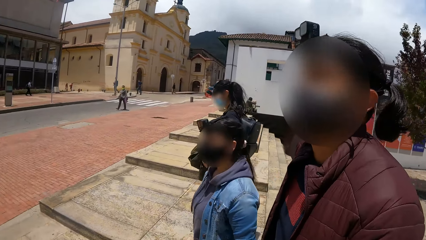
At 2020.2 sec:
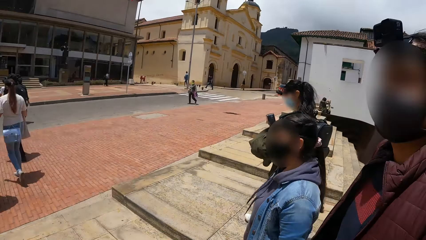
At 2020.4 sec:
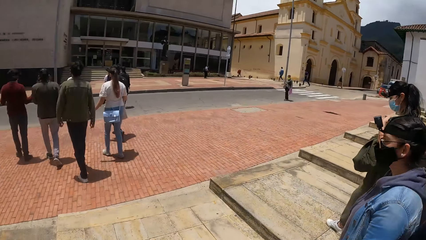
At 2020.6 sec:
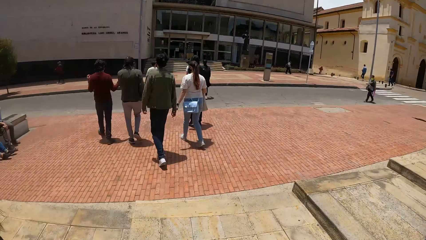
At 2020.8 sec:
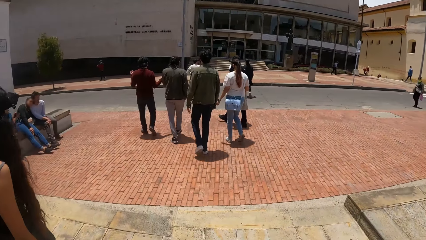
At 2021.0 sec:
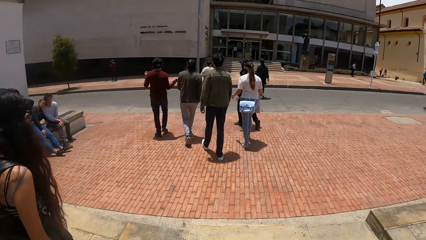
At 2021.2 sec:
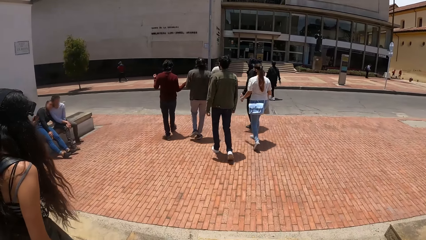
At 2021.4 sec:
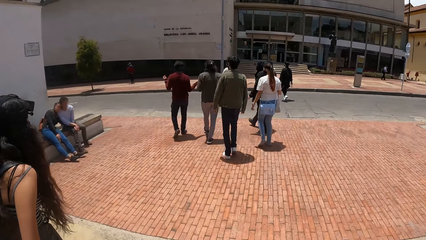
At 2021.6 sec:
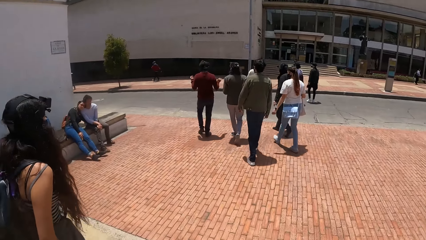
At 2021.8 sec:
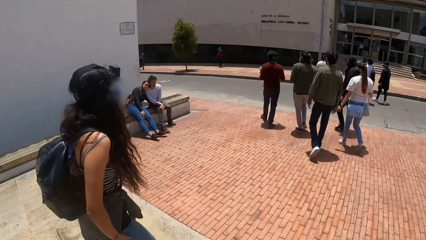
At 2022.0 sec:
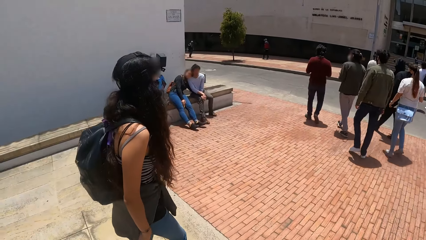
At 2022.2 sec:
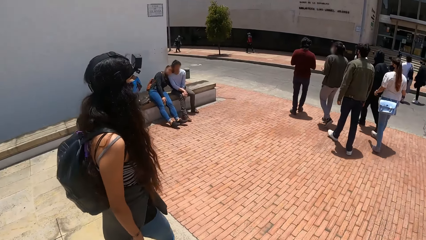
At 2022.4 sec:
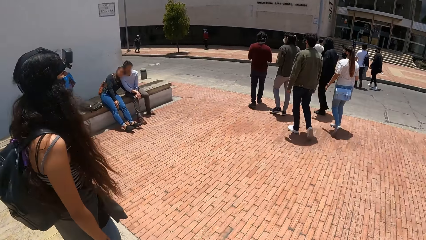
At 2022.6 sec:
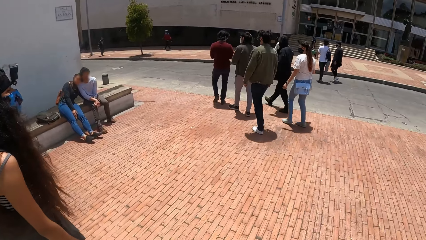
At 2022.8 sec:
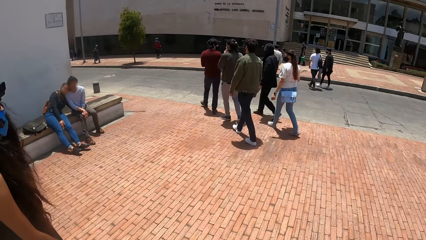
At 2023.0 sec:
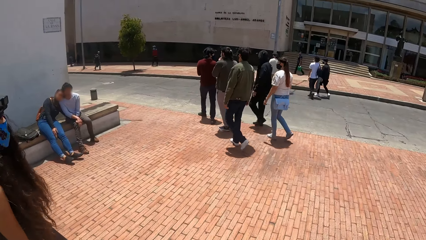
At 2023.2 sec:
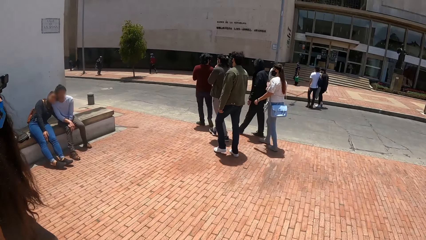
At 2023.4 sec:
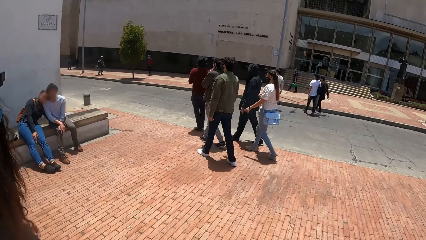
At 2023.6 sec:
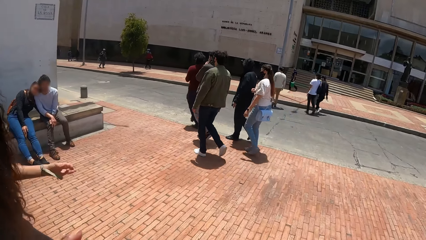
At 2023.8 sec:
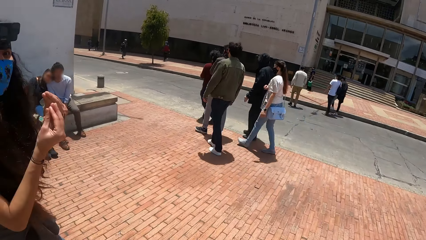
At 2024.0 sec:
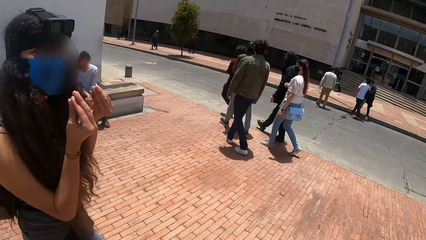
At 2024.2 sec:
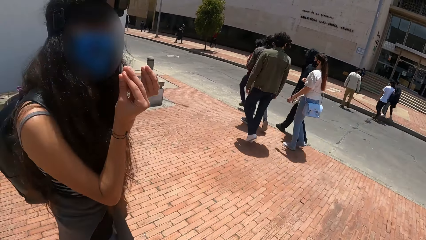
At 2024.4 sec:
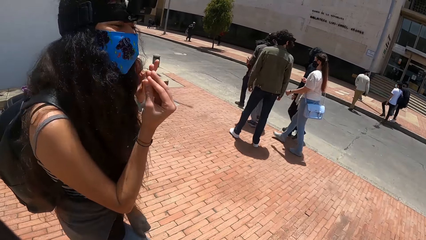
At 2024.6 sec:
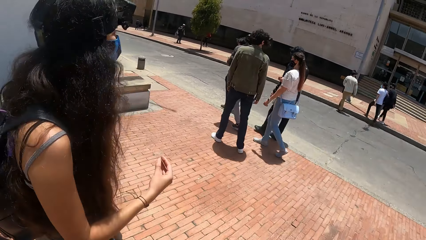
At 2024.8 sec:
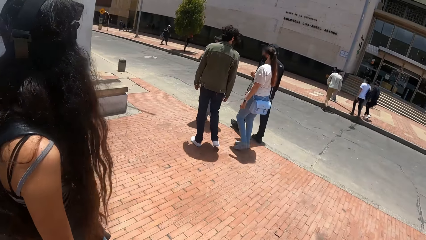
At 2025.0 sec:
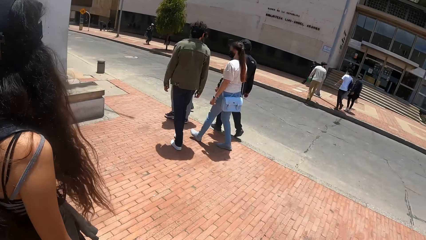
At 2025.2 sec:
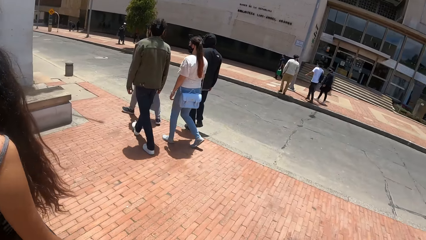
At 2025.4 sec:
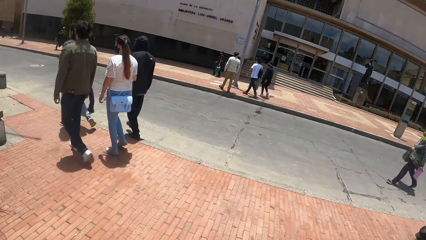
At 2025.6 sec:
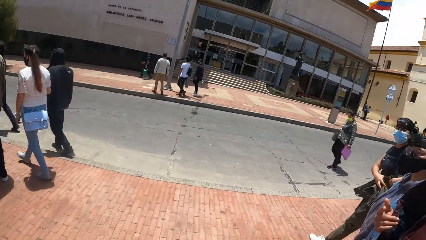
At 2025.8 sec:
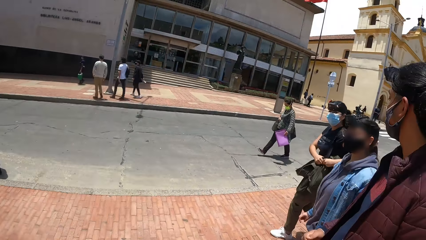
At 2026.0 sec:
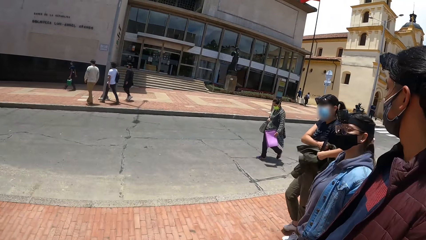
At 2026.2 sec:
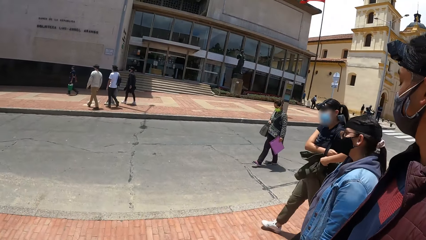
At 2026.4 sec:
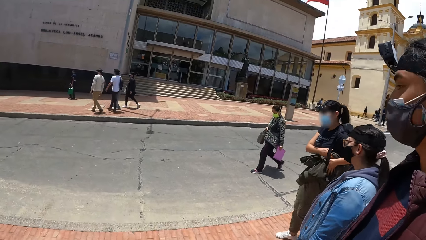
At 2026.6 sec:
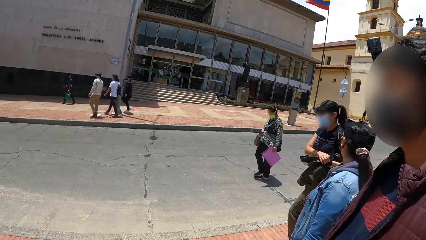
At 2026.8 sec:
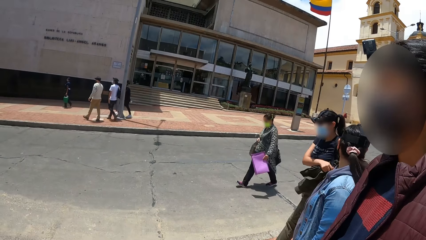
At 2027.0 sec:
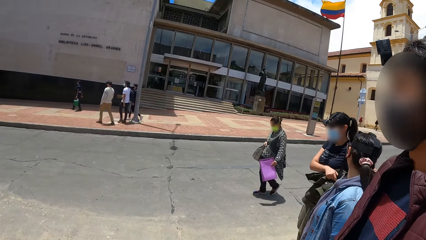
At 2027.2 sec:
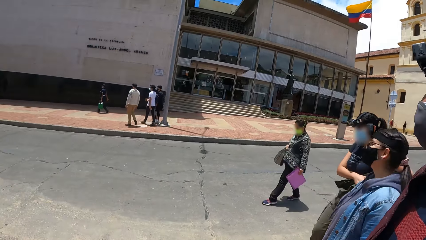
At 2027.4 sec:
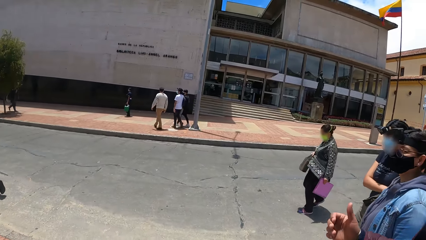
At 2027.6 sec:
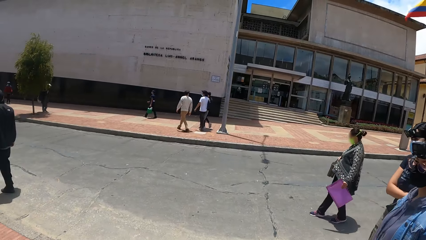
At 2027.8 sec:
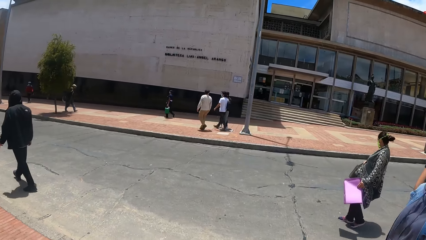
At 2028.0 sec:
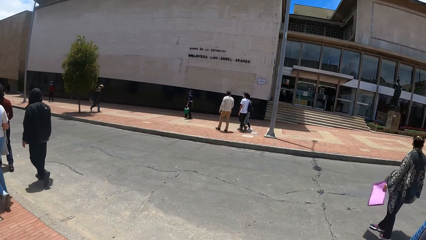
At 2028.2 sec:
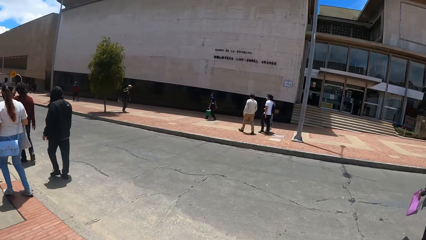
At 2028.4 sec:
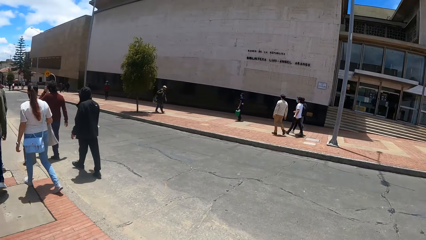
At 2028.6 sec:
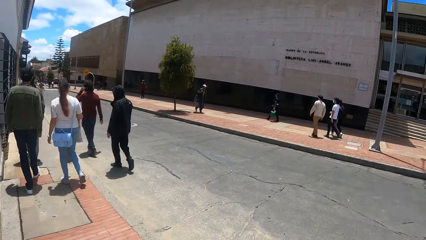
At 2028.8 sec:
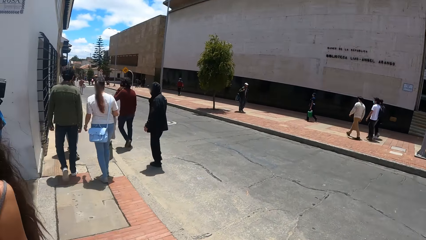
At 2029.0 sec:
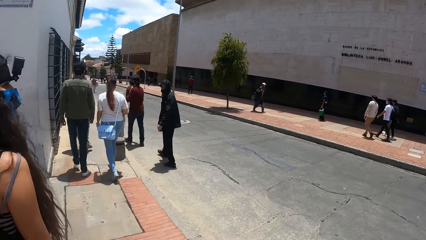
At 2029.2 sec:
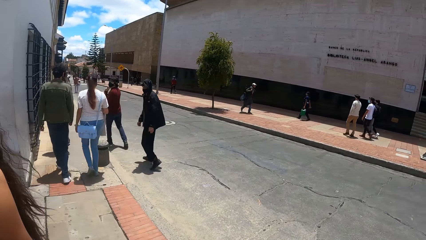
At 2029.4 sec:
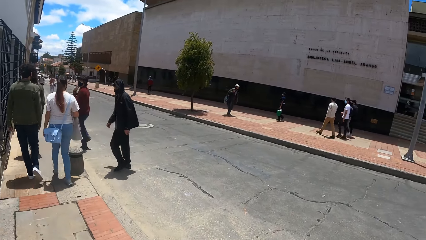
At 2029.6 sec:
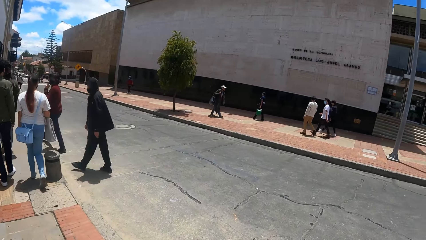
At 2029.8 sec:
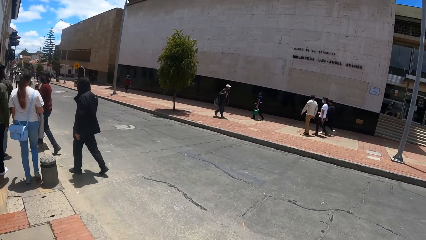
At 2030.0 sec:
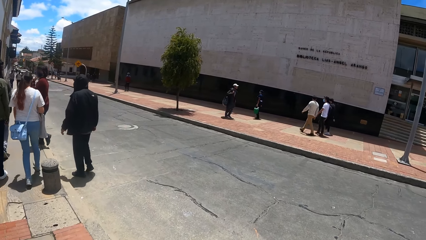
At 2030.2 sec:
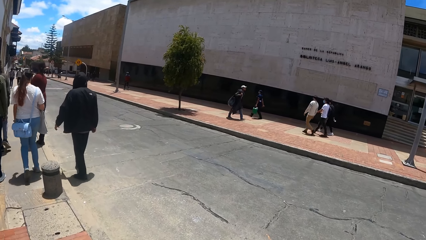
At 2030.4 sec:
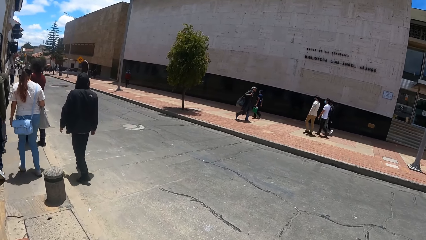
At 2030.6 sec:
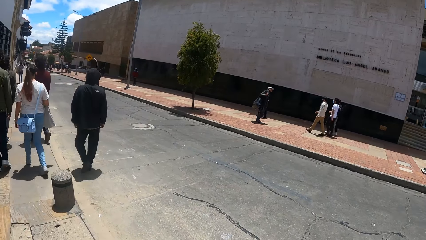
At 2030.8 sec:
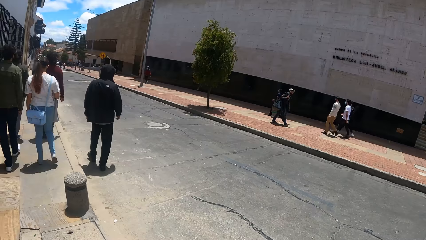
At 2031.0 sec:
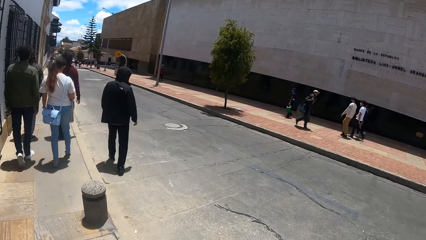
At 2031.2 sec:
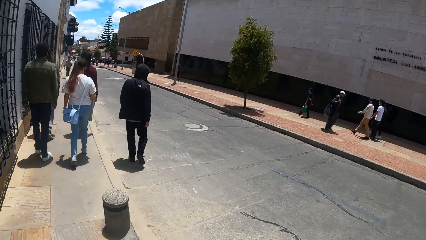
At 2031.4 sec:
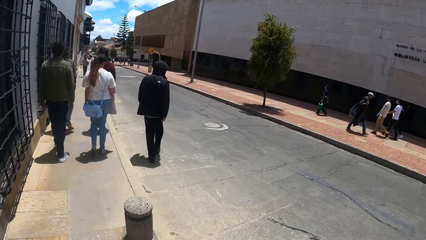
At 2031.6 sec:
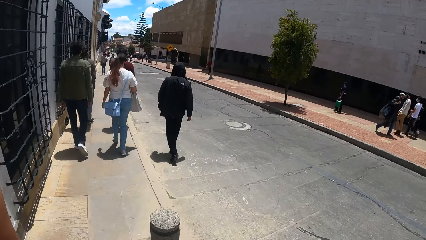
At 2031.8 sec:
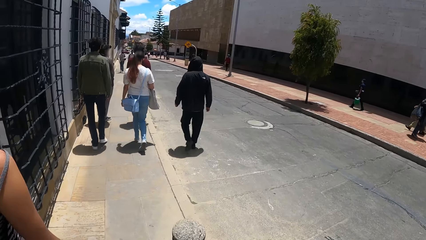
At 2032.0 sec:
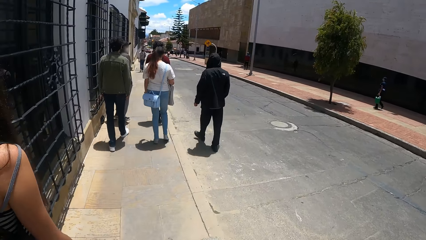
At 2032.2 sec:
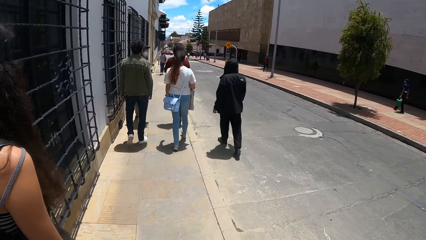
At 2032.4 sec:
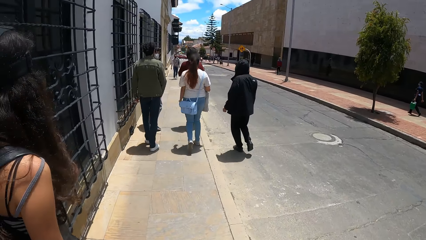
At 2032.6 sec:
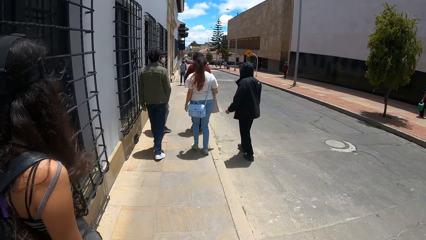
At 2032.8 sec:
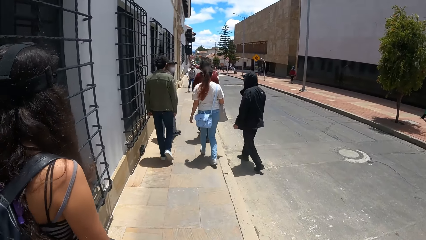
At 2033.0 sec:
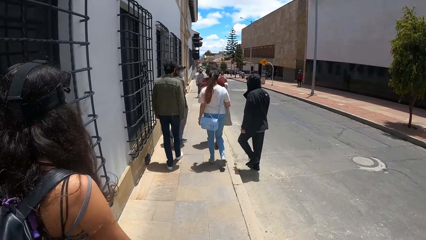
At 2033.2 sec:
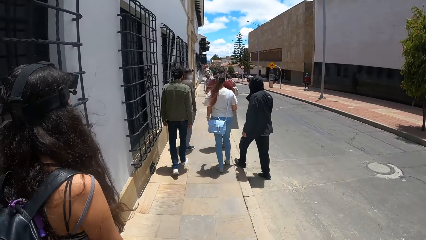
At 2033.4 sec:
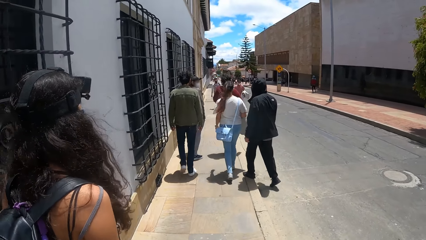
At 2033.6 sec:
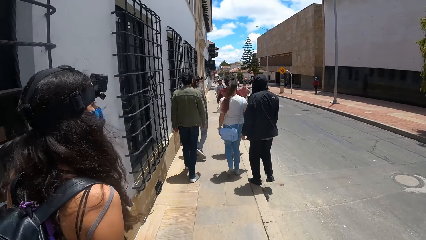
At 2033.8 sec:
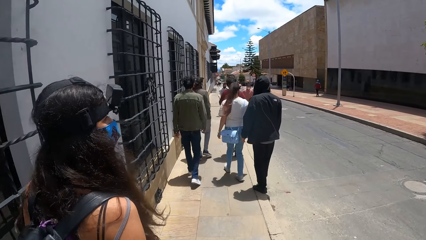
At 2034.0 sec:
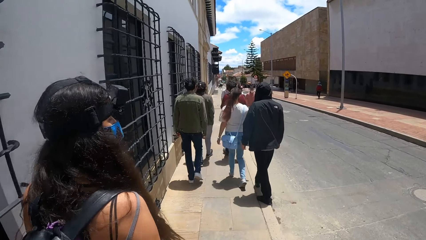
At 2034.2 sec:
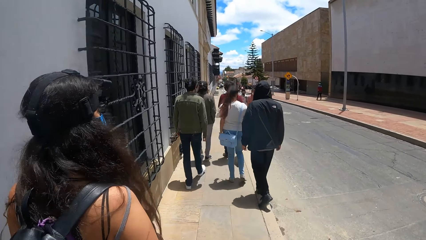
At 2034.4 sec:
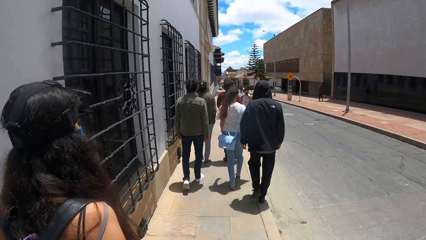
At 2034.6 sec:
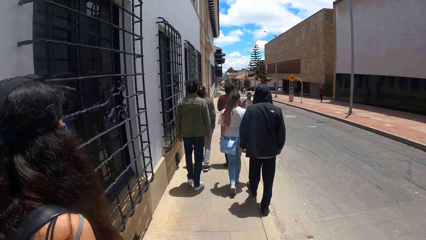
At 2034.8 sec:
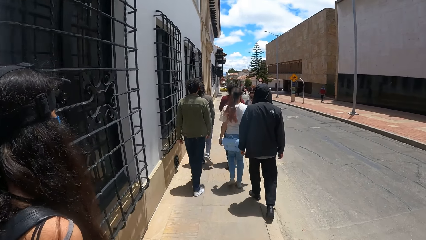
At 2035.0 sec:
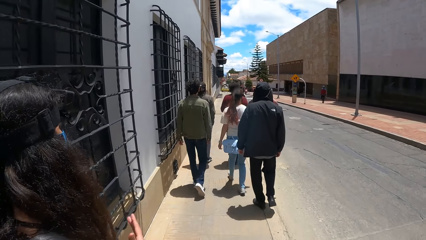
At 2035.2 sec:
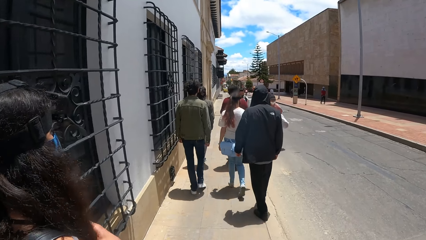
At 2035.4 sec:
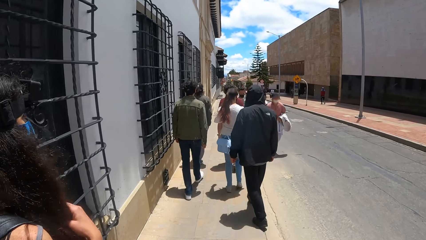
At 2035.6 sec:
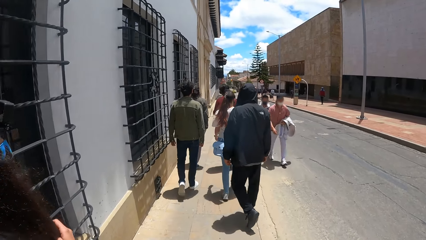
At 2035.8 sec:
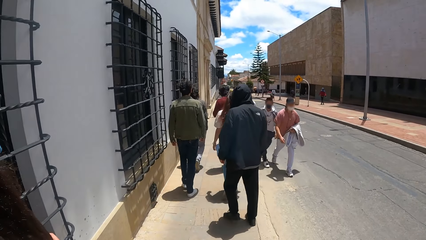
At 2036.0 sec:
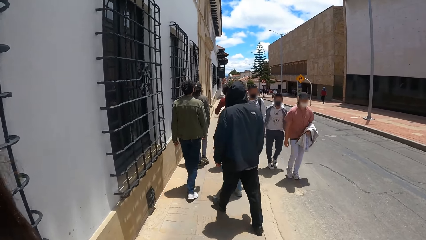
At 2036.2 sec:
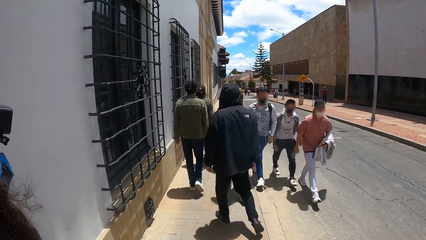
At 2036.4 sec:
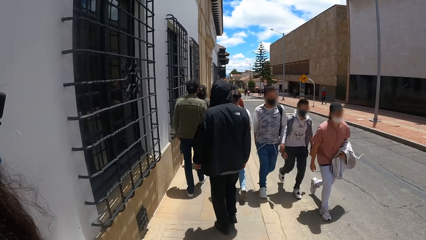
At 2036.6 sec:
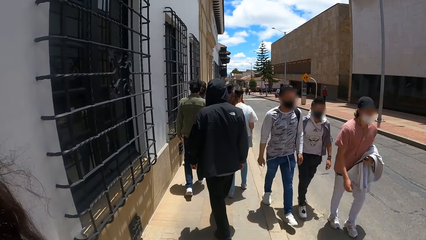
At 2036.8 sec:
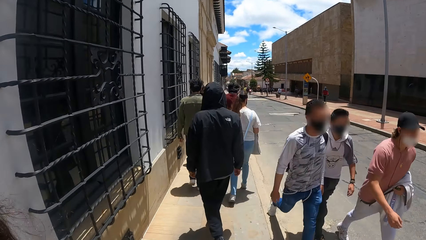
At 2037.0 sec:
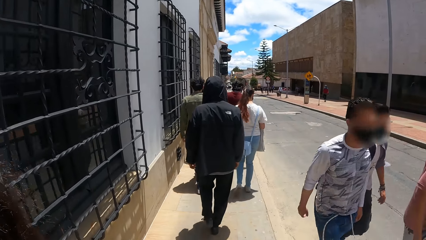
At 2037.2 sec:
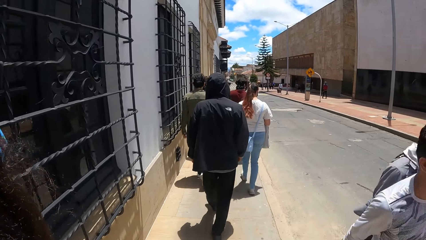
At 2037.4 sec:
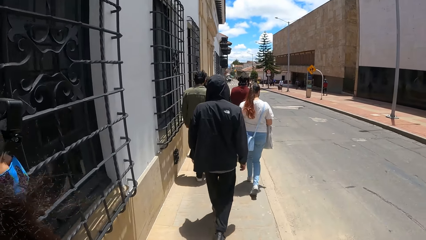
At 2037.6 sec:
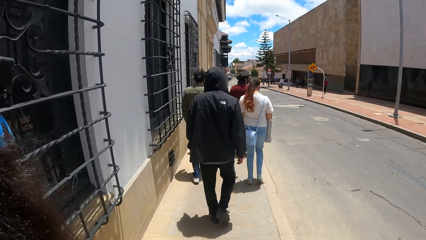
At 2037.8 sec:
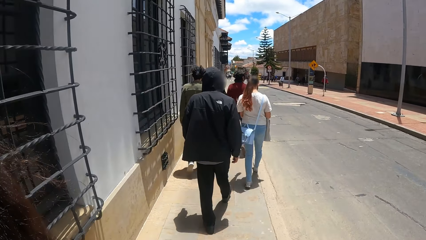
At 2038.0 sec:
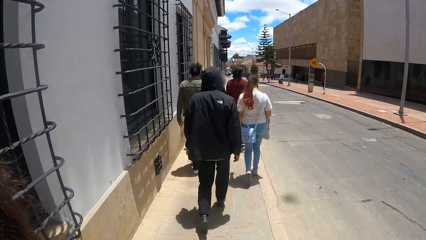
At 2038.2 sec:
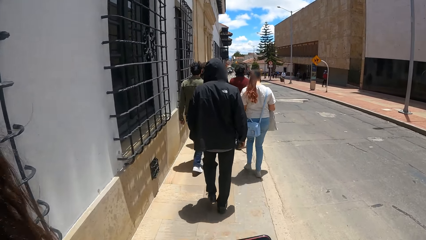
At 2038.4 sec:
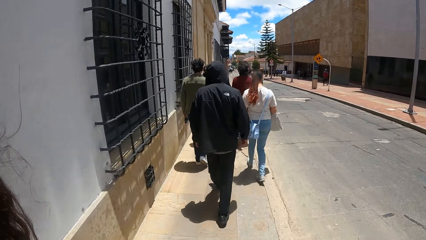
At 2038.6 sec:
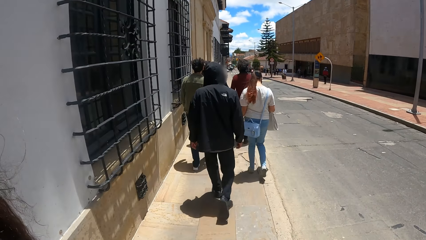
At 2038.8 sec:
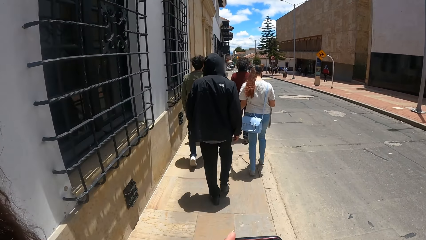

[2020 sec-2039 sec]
The camera wearer looks around. They walk.
